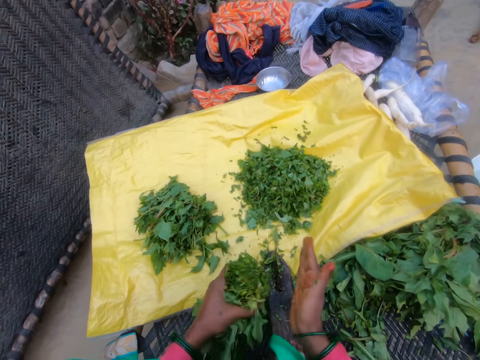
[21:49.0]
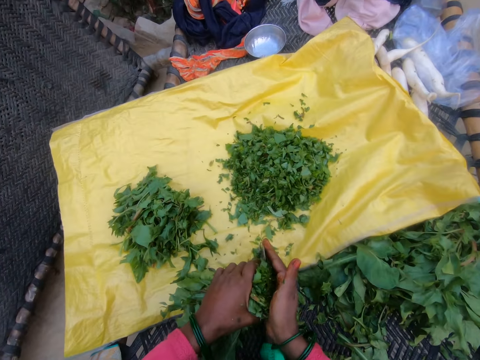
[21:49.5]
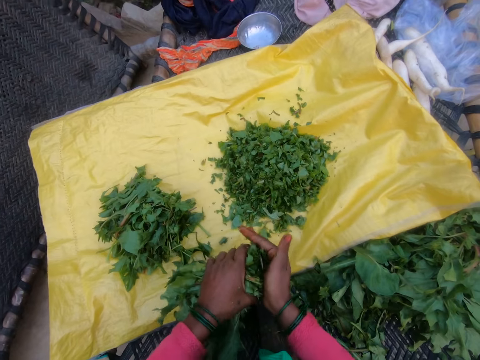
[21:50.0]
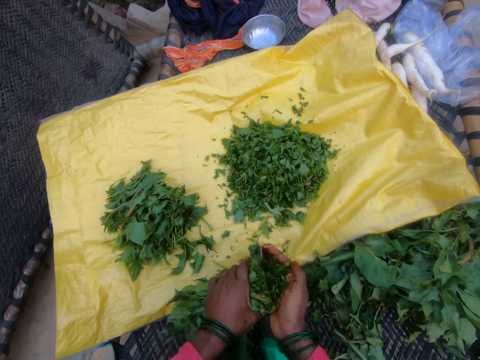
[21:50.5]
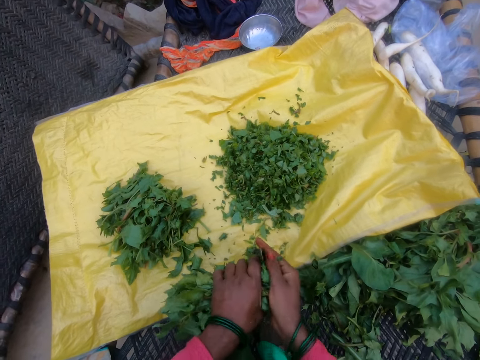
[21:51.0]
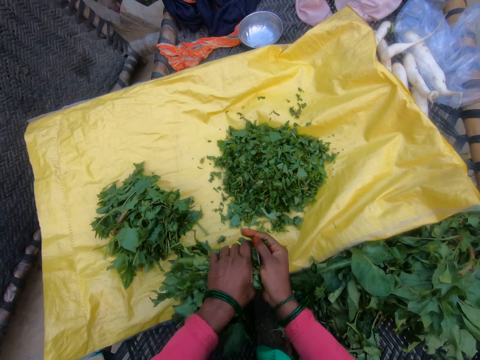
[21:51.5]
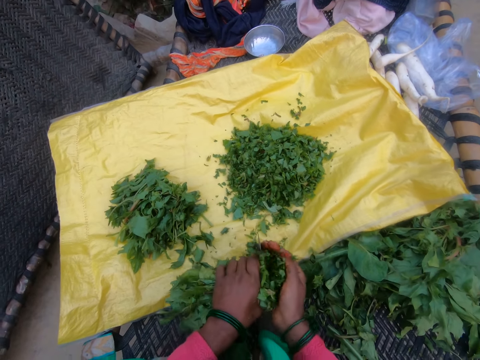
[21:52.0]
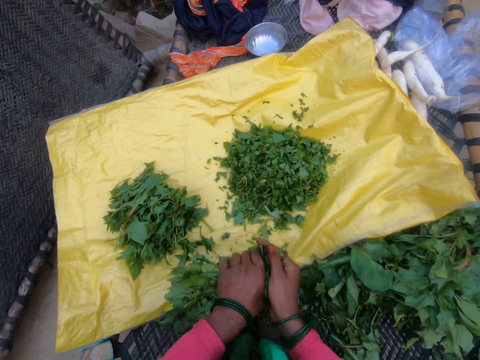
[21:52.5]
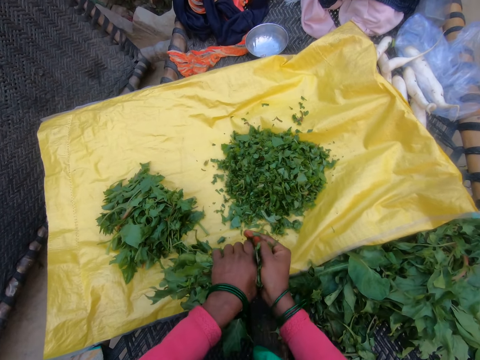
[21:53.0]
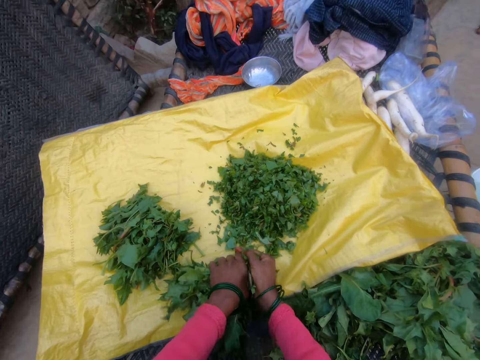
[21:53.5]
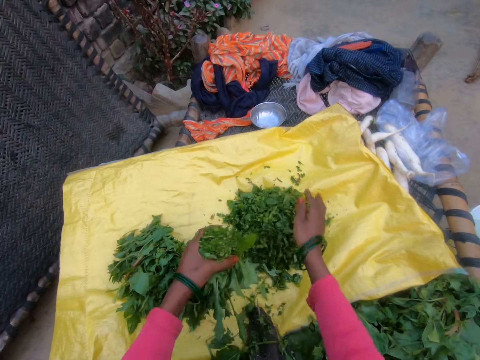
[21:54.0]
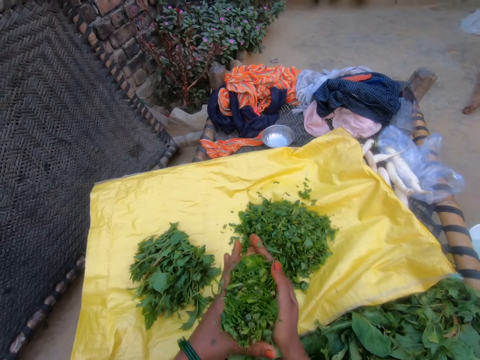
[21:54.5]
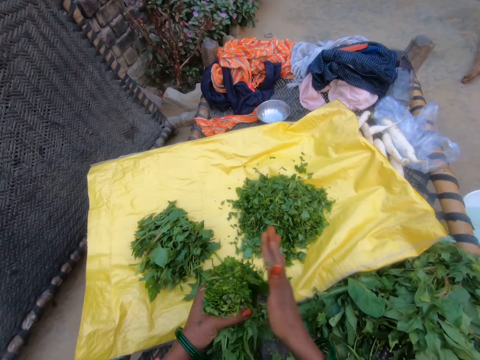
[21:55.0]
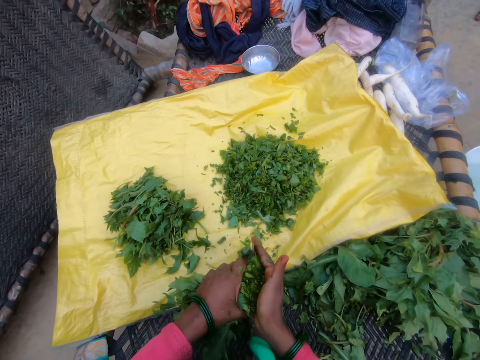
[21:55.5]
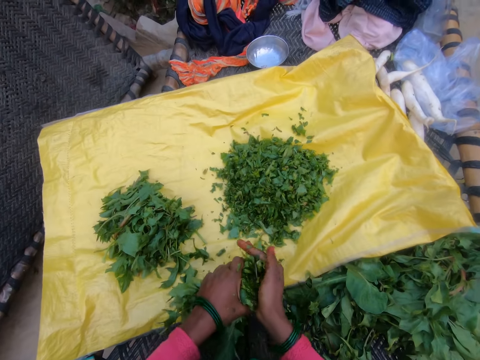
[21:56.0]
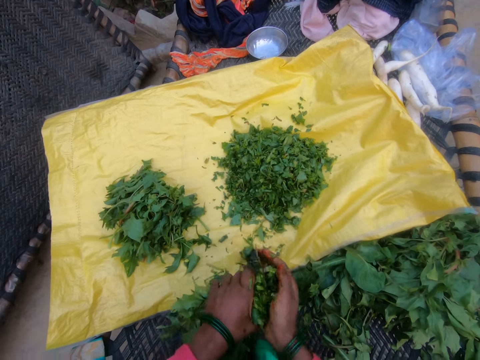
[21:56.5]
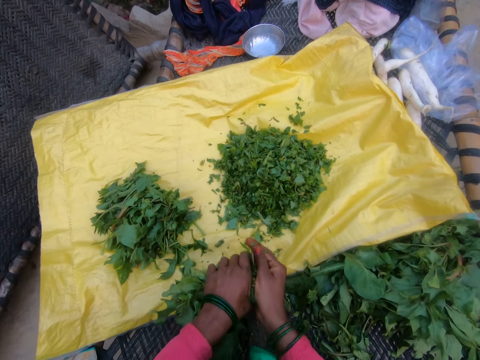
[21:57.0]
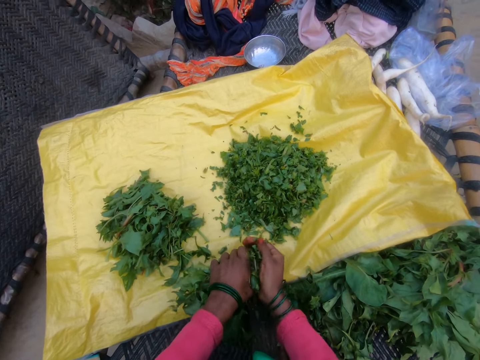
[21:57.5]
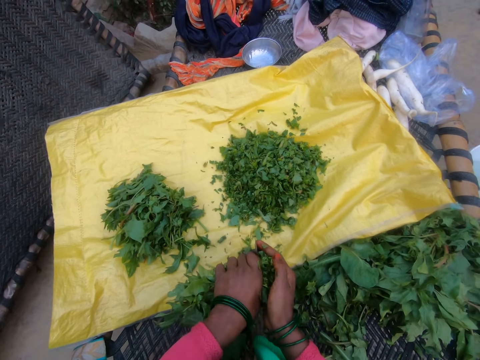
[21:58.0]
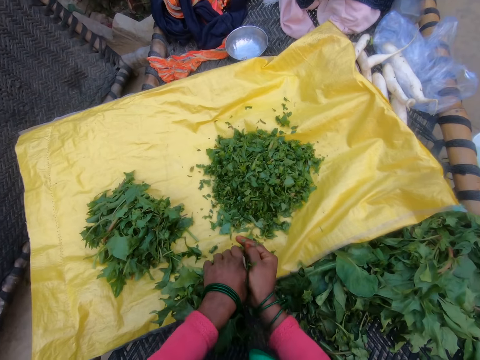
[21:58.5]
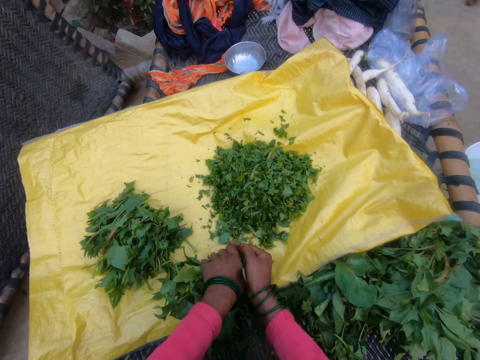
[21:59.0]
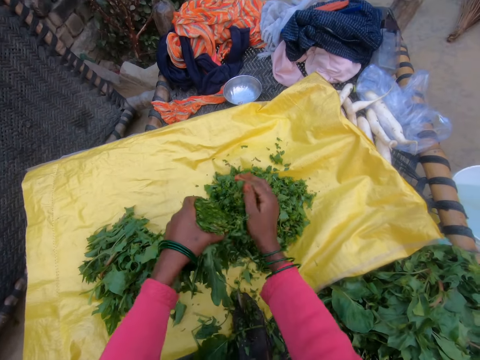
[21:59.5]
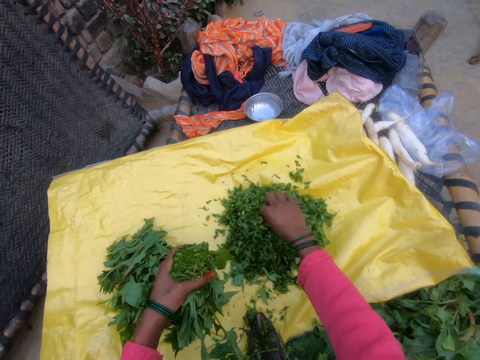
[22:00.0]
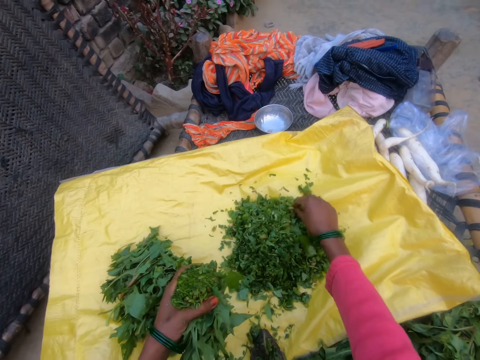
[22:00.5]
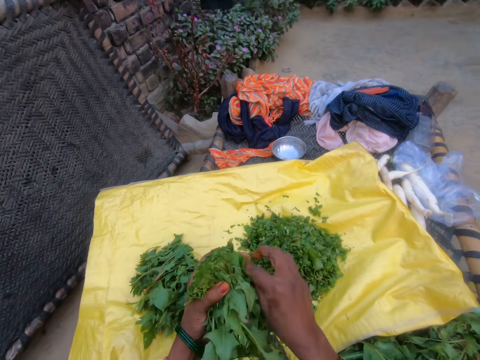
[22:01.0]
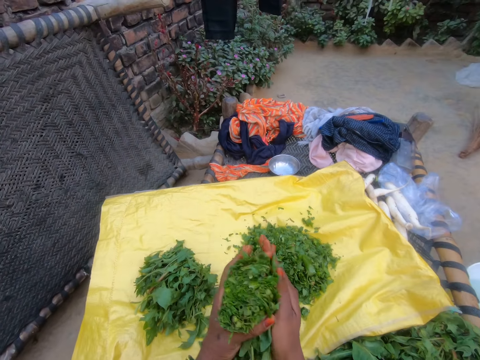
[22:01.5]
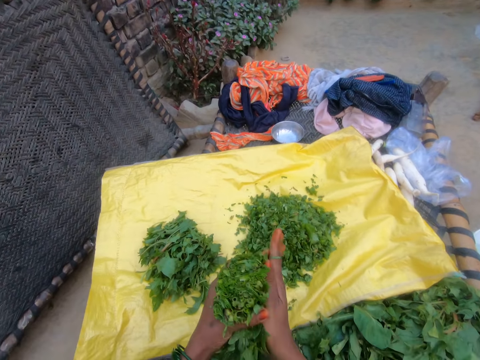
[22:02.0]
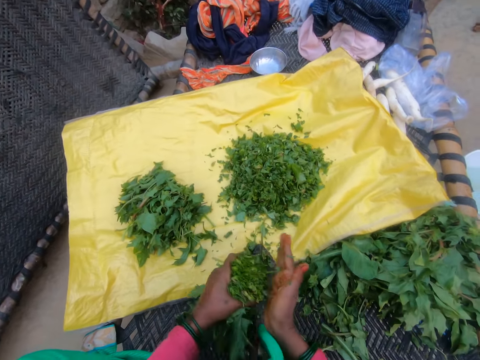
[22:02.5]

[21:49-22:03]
The camera wearer presses the vegetable with the hand. They cut the gathered vegetable with the cutting tool. They drop the cut vegetables on the sack. They press the vegetable with the hand. They cut the gathered vegetable with the cutting tool. They drop the cut vegetables on the sack. They pick up the piece of vegetable with the hand. They press the vegetable with the hand.

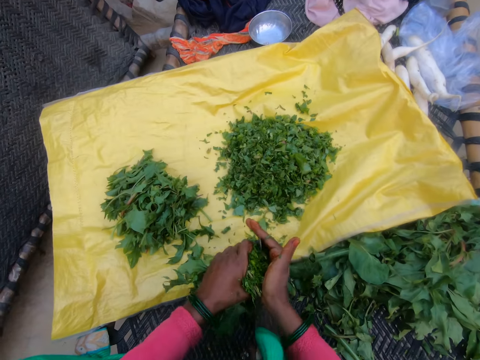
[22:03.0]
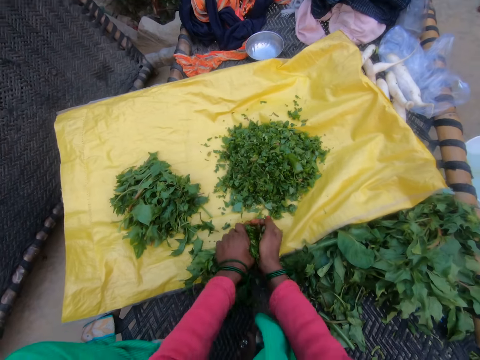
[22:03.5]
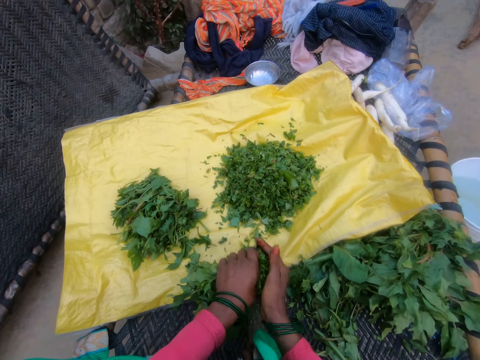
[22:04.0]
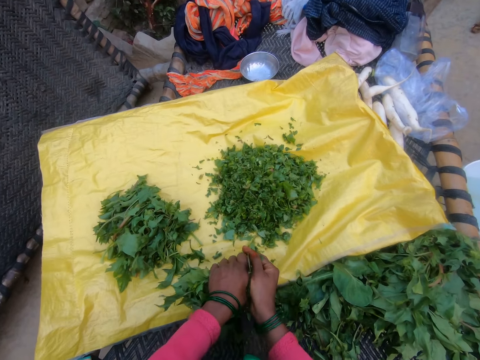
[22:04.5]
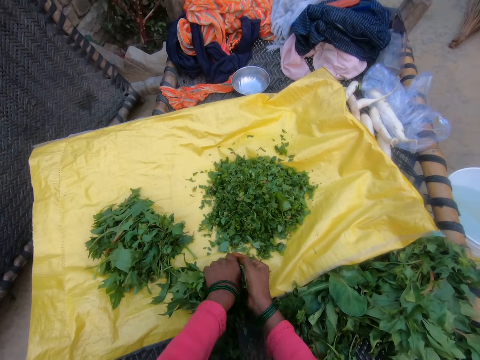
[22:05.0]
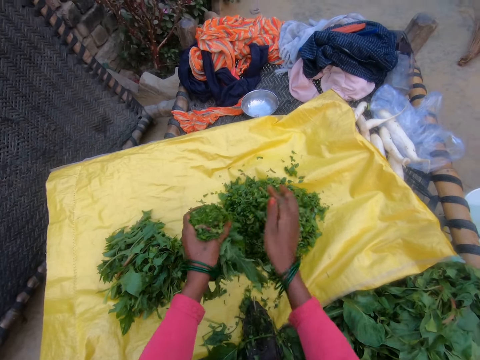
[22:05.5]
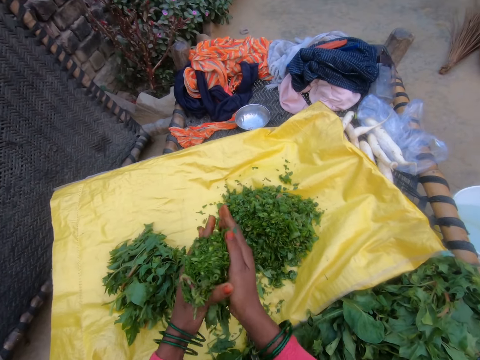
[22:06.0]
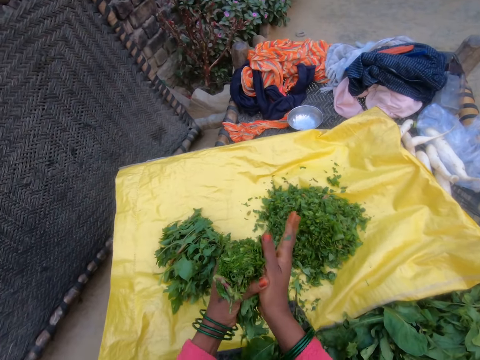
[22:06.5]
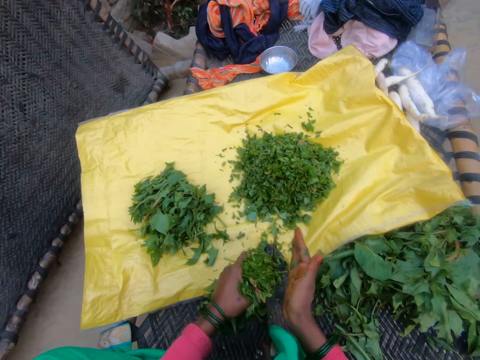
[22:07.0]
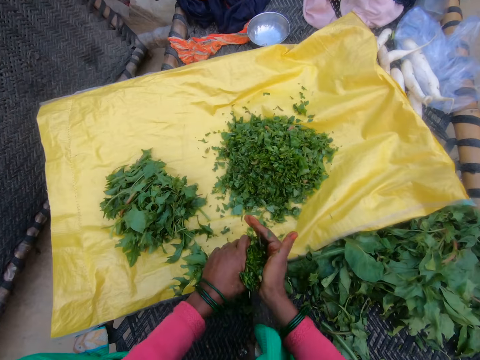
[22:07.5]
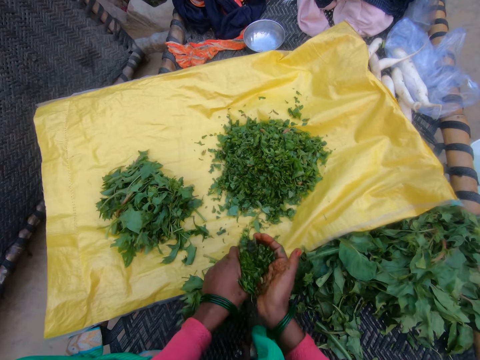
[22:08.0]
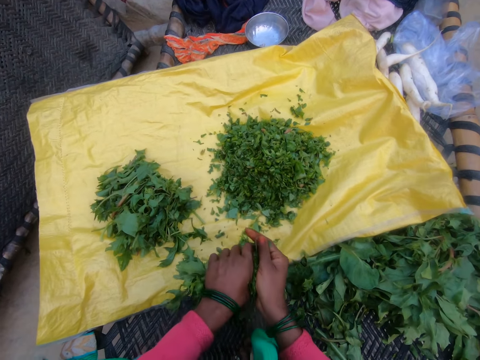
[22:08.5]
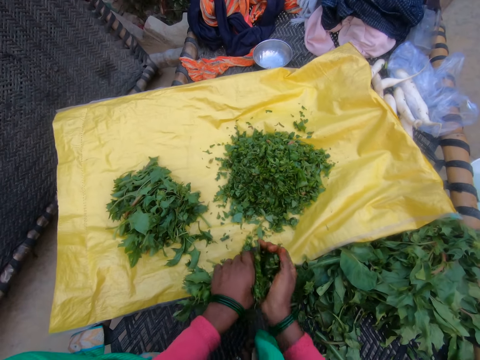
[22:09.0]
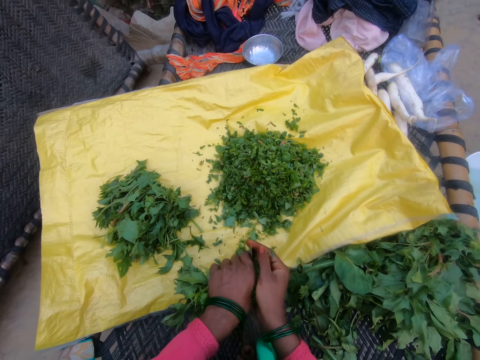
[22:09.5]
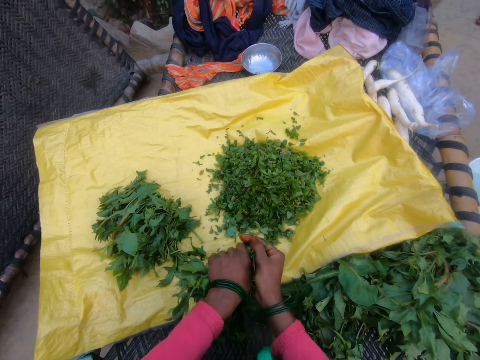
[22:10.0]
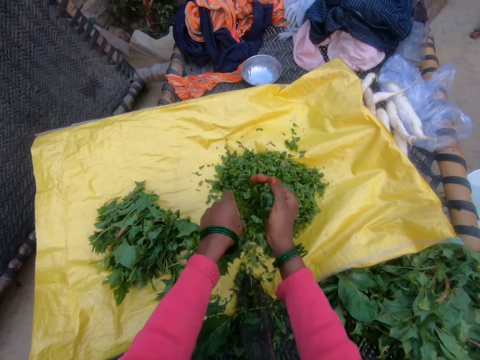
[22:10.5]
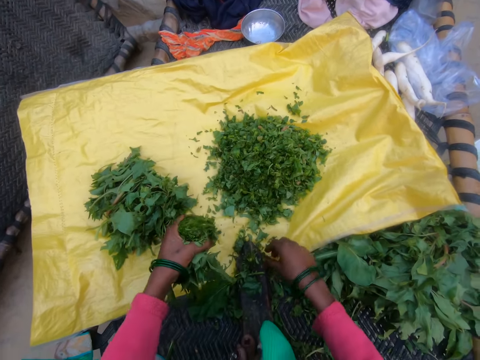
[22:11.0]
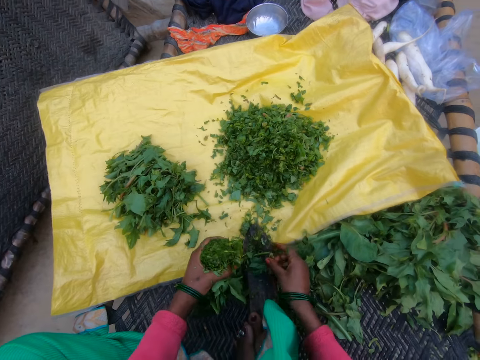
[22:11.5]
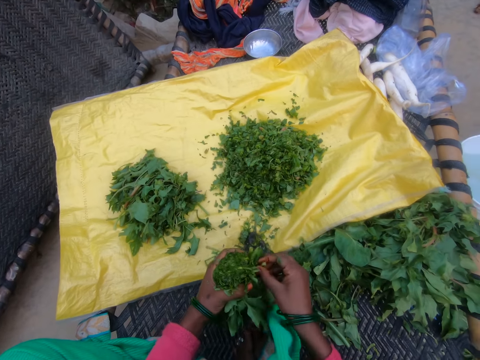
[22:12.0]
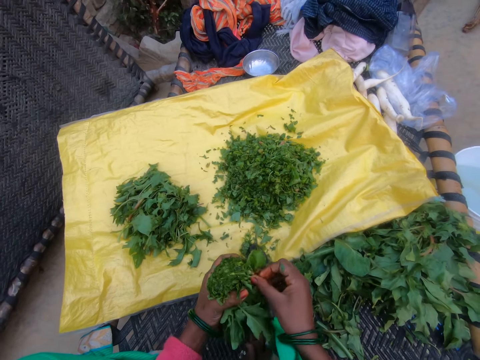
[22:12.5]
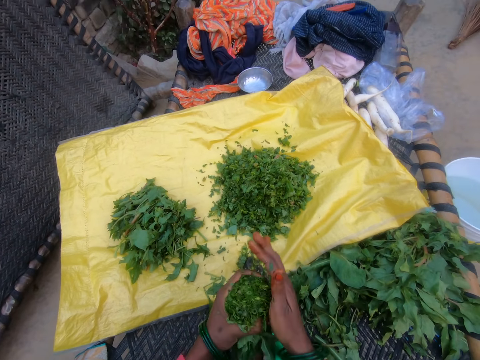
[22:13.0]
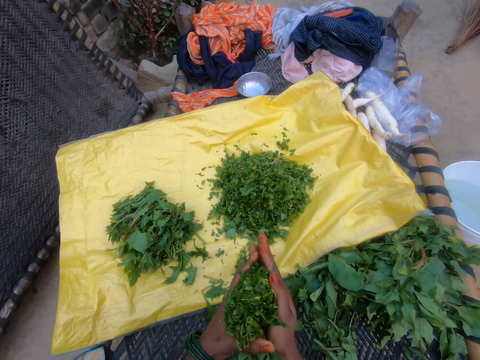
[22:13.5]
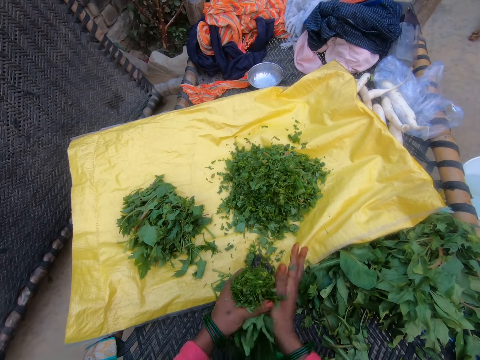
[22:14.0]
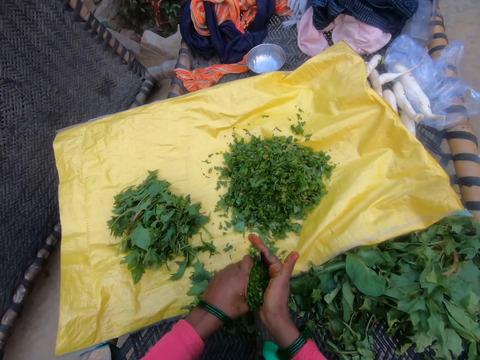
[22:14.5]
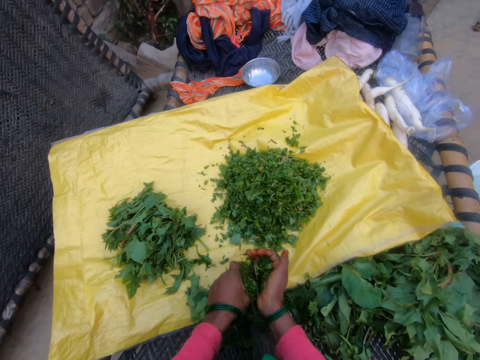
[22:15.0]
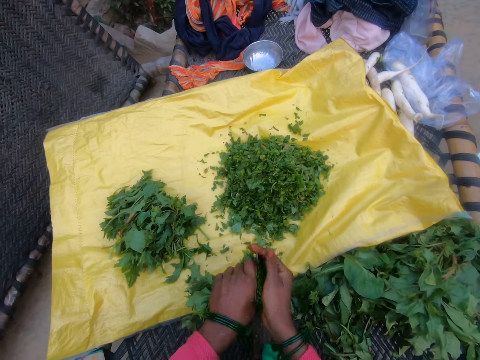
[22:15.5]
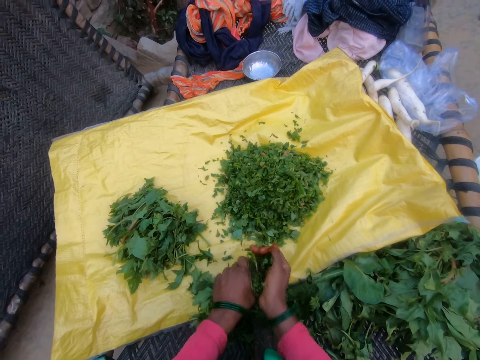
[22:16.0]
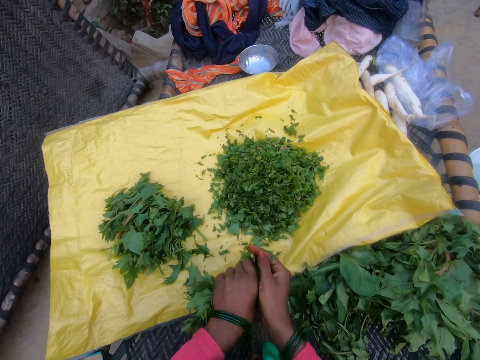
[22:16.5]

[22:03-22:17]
The camera wearer cuts the gathered vegetable with the cutting tool. They drop the cut vegetables on the sack. They press the vegetable with the hand. They cut the gathered vegetable with the cutting tool. They drop the cut vegetables on the sack. They pick up the piece of vegetable with the hand. They press the vegetable with the hand. They cut the gathered vegetable with the cutting tool.
